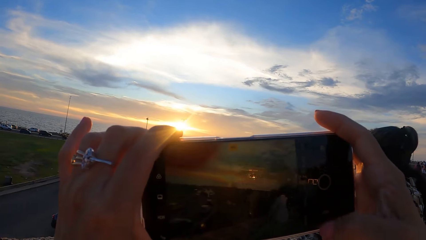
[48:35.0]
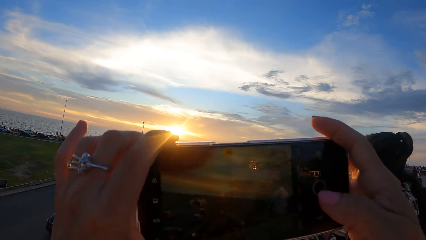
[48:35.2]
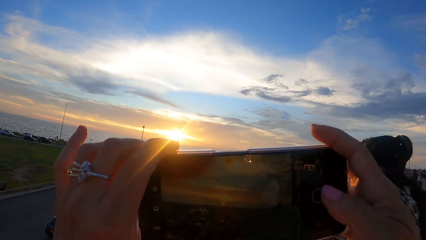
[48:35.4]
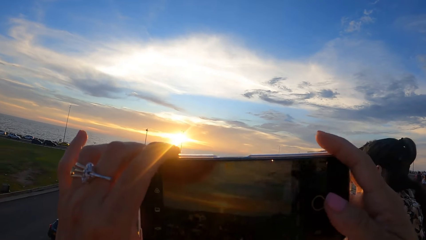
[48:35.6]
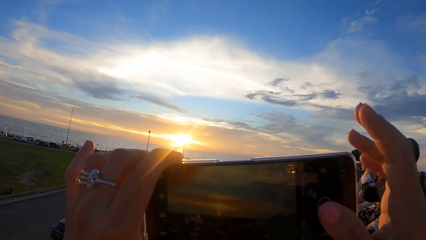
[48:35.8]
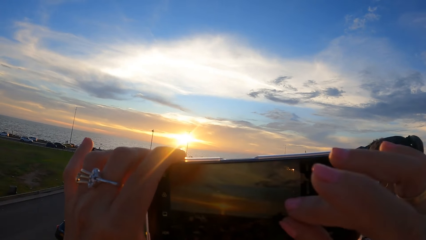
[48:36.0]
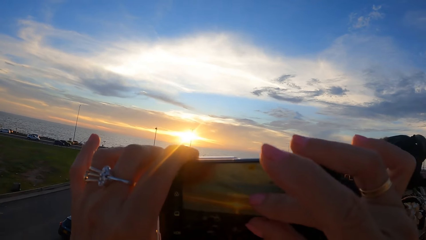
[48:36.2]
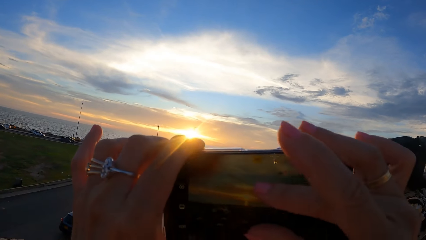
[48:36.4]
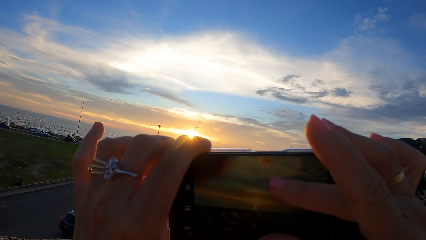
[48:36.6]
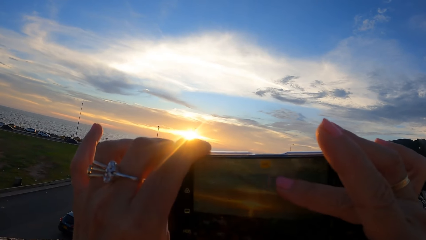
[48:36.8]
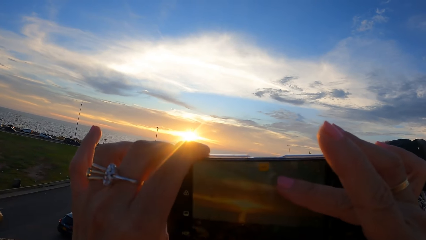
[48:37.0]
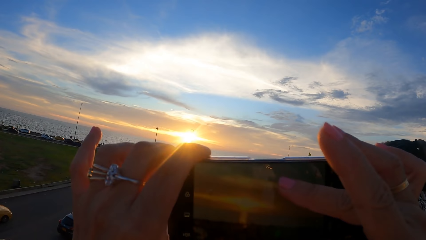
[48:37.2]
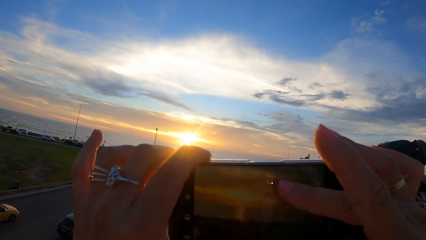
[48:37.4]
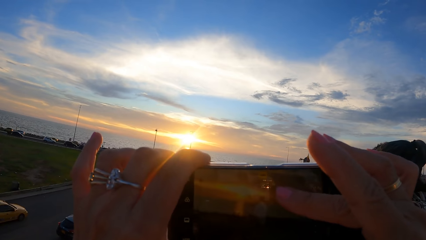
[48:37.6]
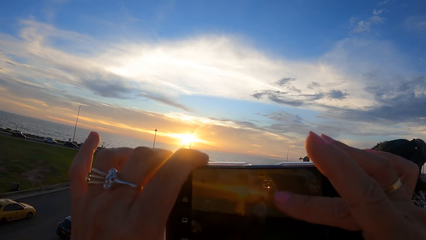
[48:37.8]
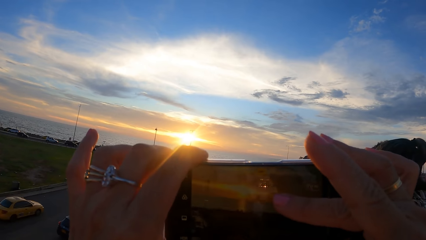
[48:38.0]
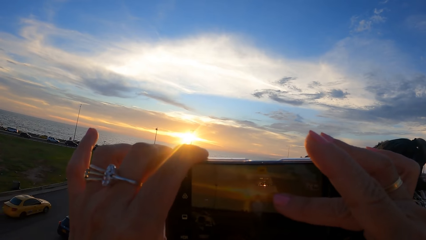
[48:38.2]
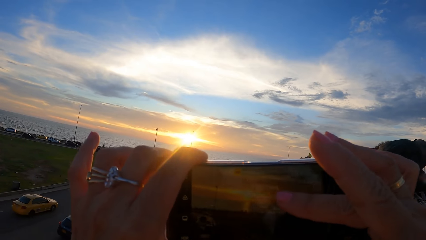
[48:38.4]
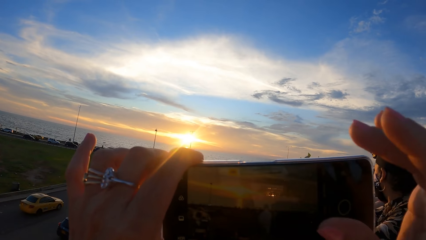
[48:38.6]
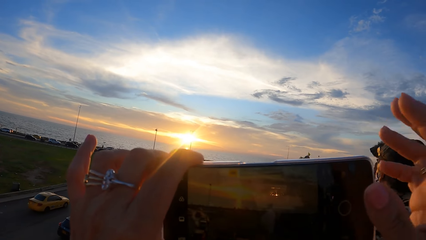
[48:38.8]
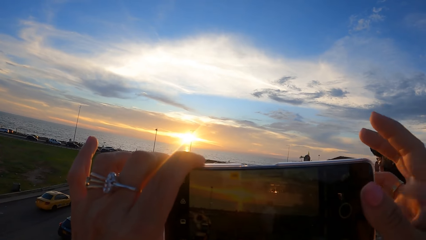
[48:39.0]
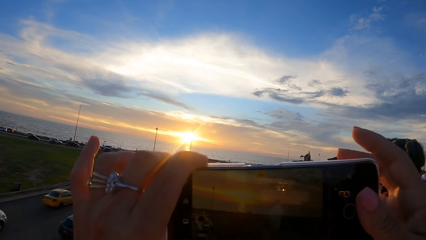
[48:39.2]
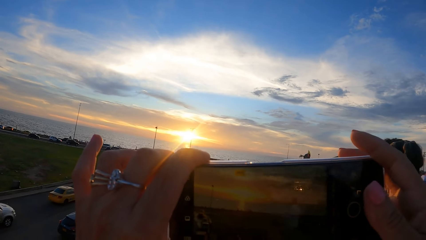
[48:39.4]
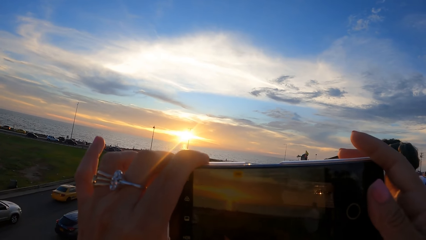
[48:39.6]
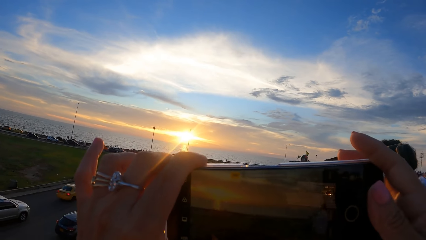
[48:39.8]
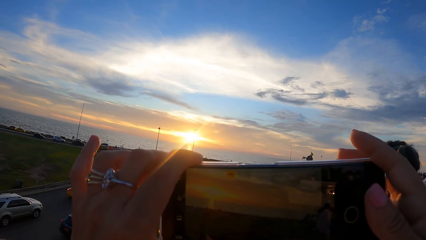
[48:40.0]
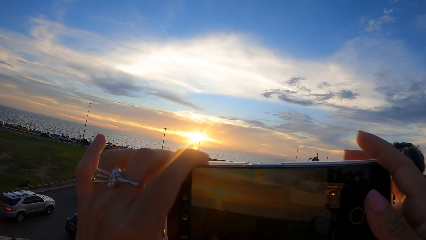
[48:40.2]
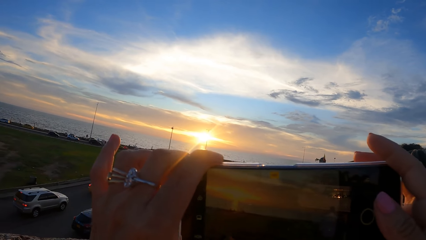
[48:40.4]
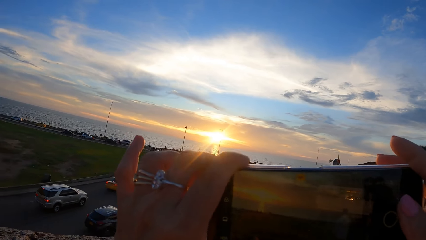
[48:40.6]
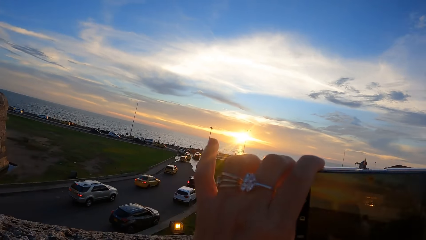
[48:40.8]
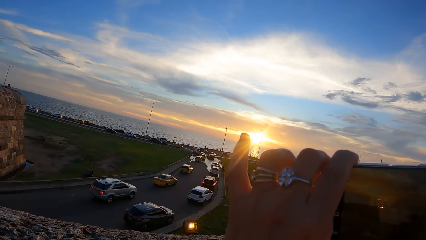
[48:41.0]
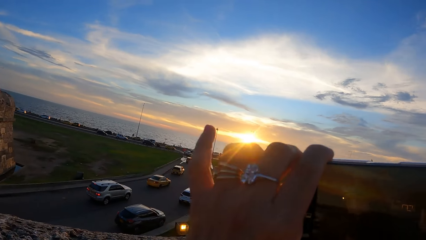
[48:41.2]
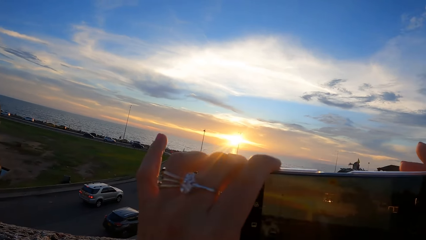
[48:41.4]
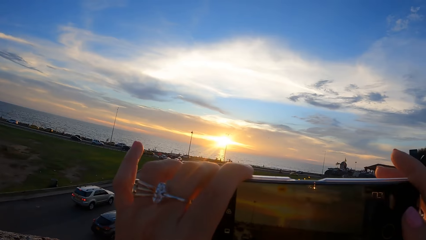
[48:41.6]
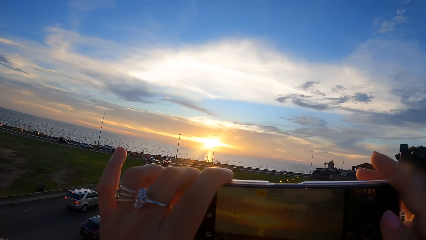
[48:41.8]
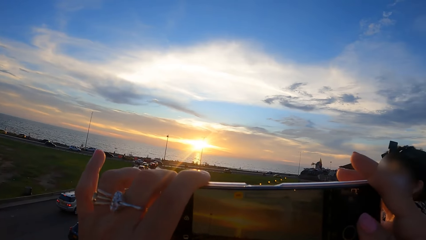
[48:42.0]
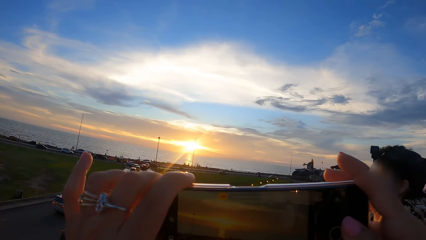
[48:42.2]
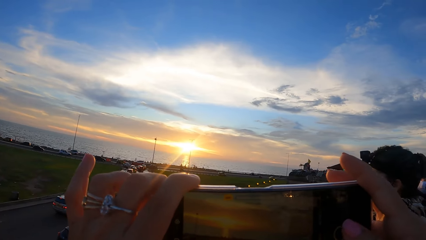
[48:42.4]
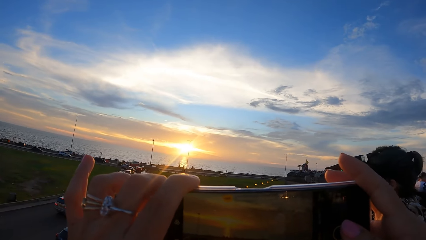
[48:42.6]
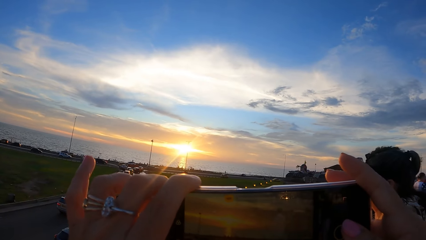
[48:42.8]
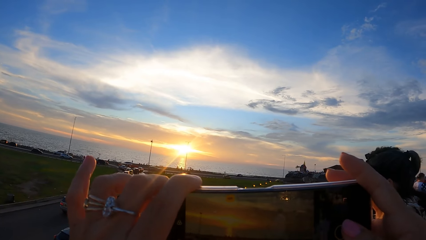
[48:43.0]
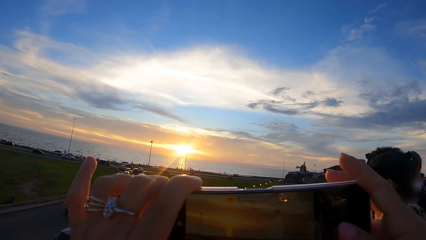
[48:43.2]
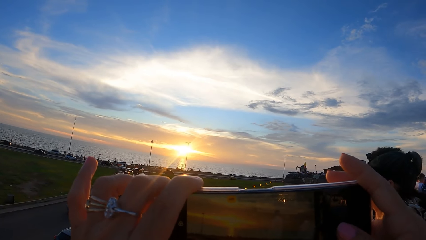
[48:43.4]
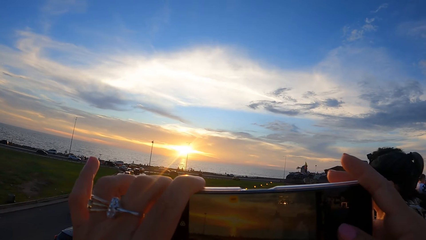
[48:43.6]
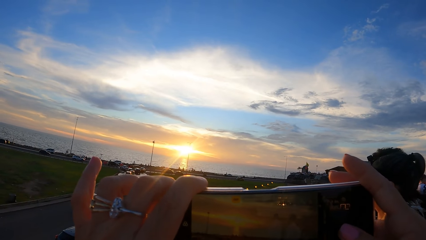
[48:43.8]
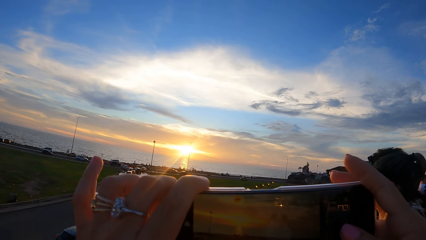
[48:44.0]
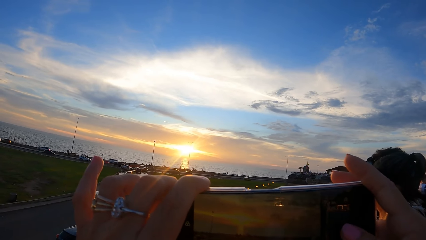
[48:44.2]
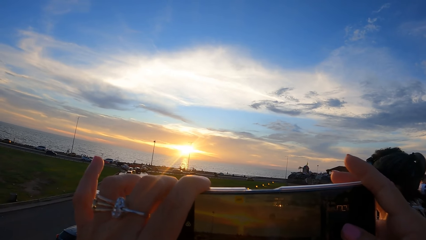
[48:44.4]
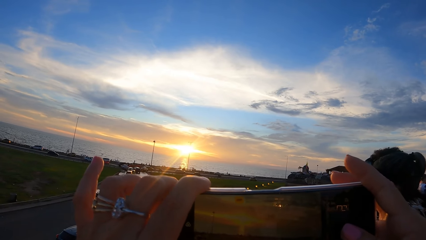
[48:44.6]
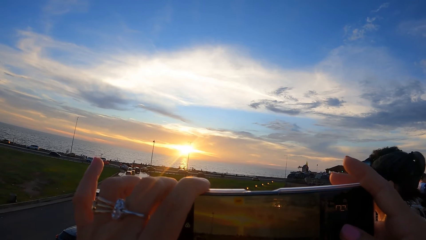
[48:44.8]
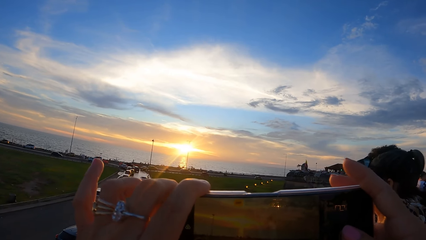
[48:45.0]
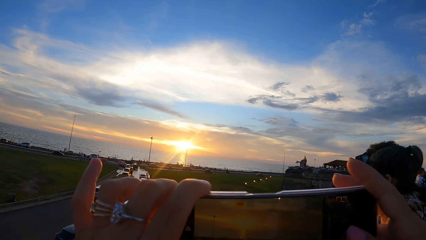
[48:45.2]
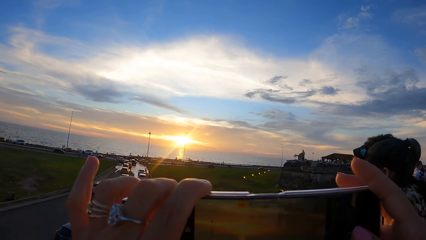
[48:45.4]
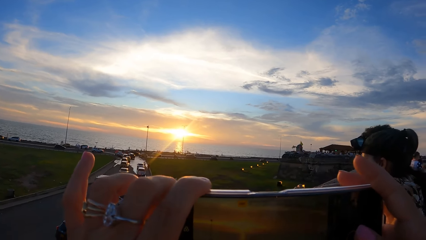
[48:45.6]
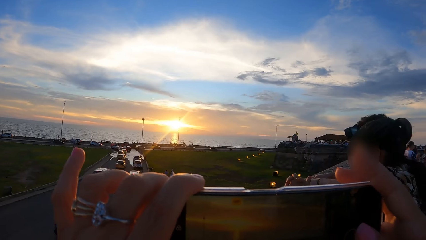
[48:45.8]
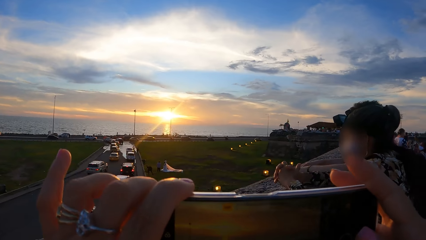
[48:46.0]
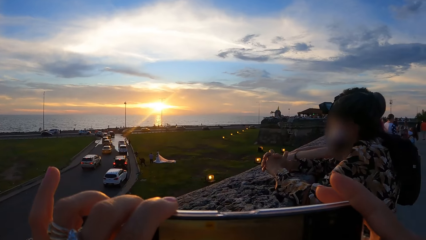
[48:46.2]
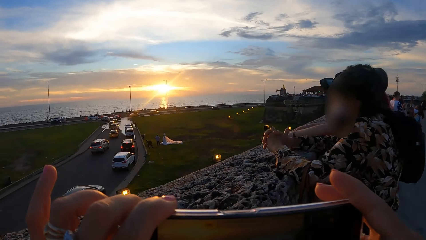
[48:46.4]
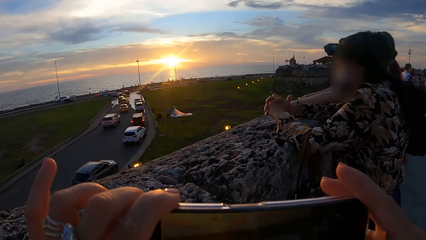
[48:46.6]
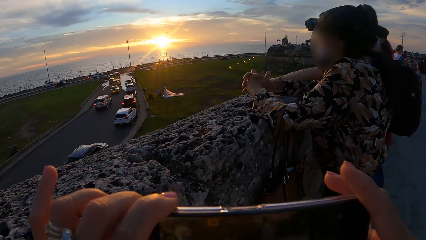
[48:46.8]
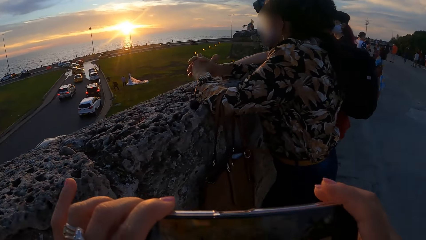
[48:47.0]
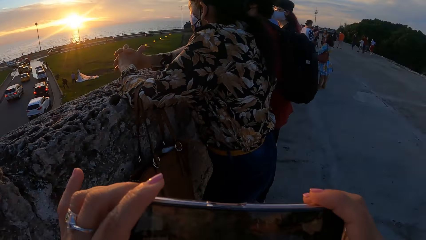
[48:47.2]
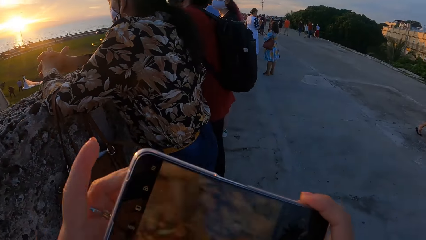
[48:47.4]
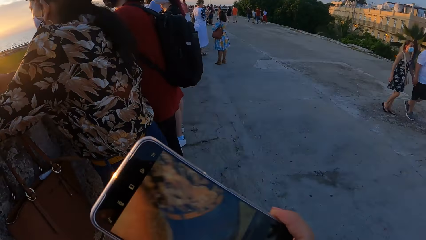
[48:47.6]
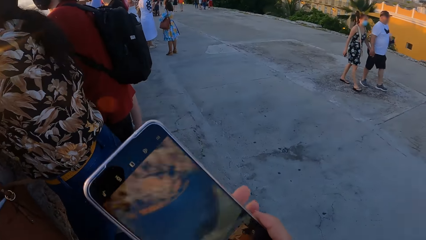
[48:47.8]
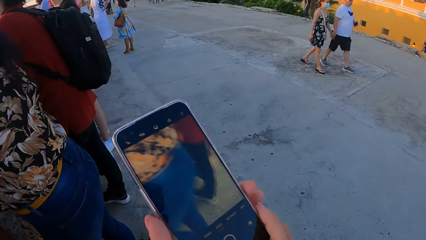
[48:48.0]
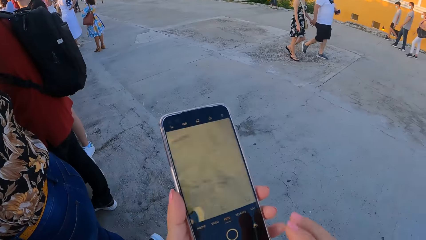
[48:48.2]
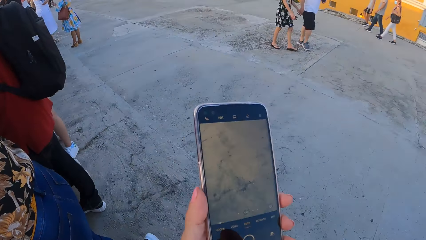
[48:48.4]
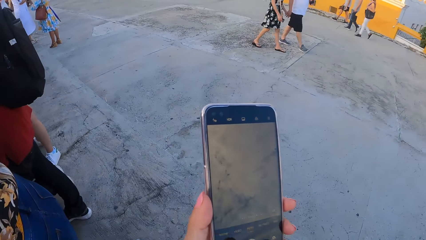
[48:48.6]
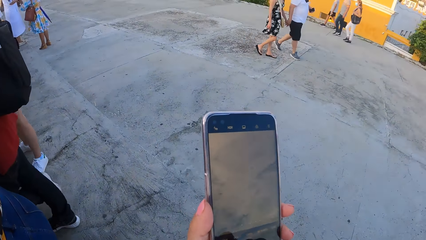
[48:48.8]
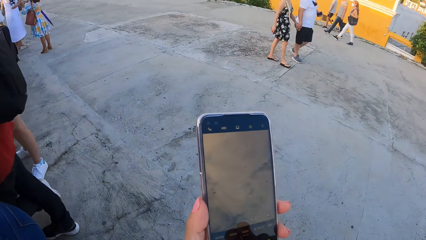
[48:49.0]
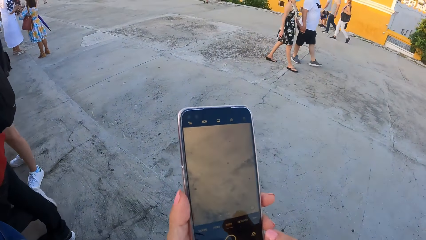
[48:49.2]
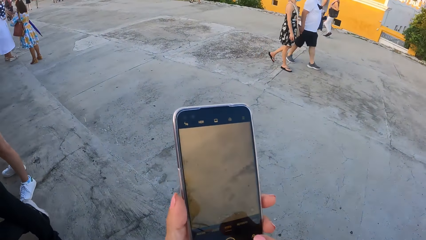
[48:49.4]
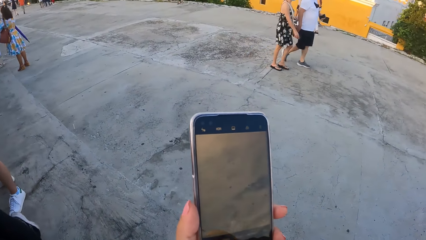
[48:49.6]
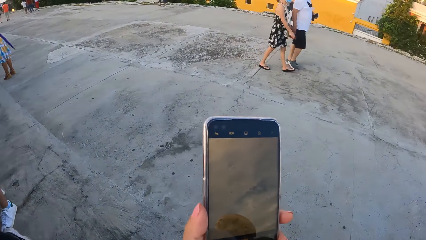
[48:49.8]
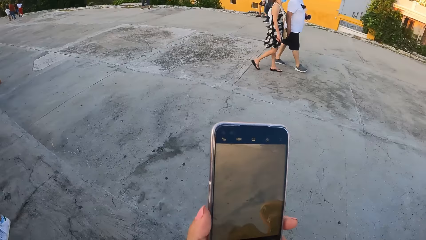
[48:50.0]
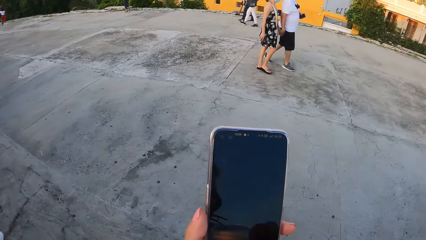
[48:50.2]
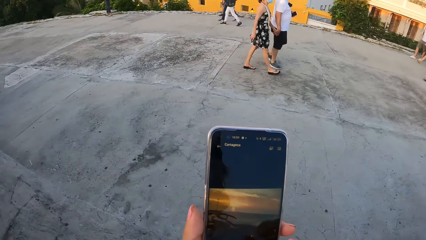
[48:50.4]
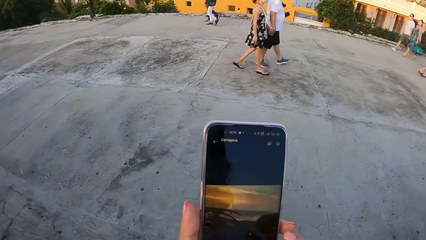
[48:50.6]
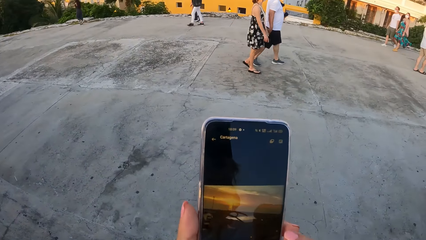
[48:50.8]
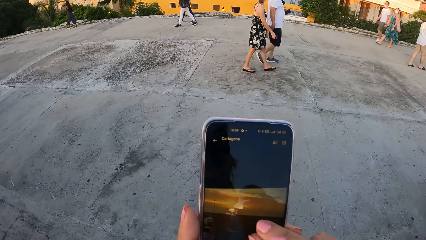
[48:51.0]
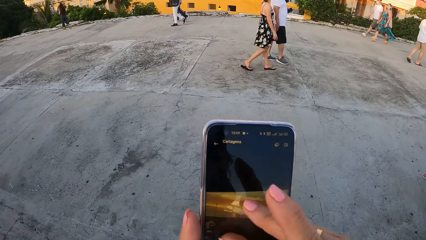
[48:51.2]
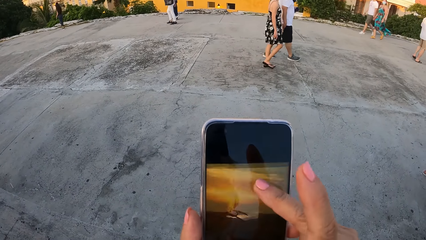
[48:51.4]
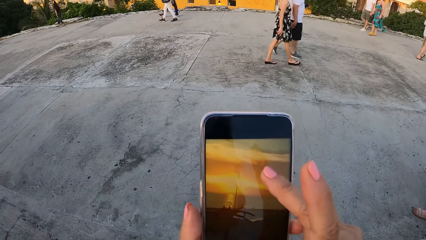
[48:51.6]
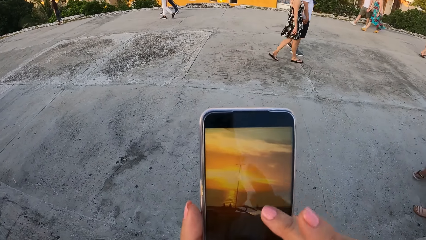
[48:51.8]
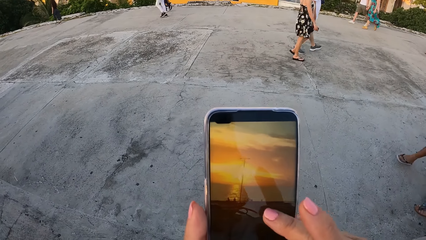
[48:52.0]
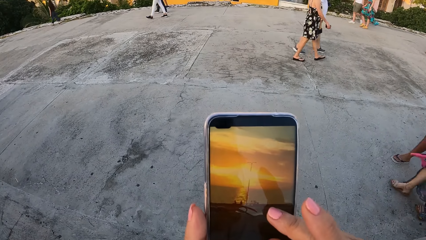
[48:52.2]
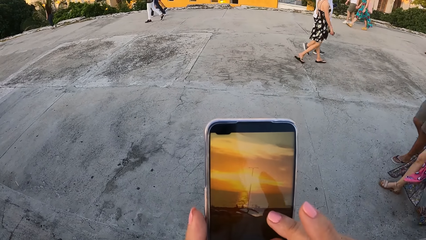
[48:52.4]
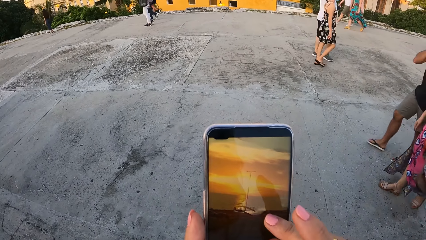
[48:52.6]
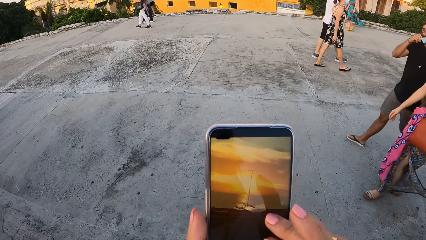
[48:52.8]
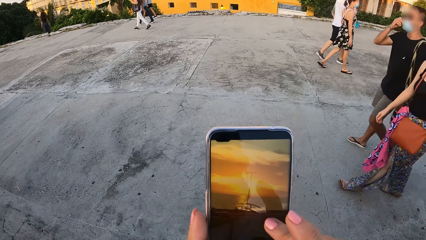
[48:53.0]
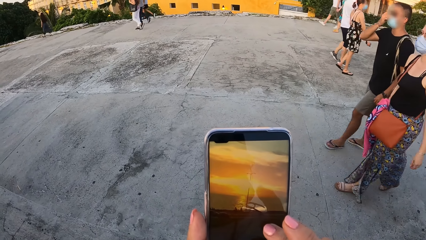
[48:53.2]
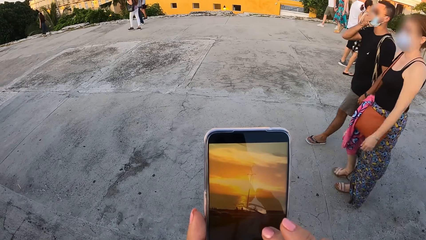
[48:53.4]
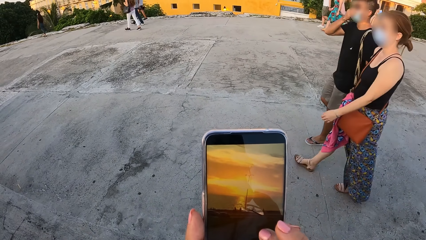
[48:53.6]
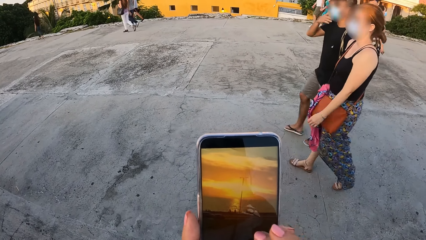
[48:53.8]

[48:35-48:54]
The camera wearer turns a phone. They turn around. They operate the phone. They scroll on the phone.
